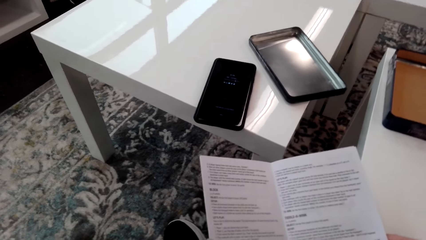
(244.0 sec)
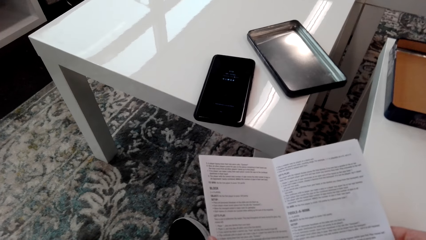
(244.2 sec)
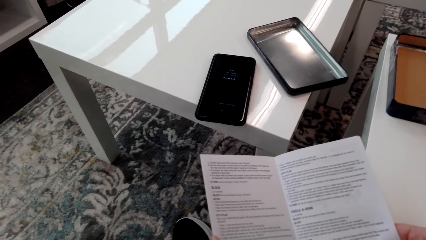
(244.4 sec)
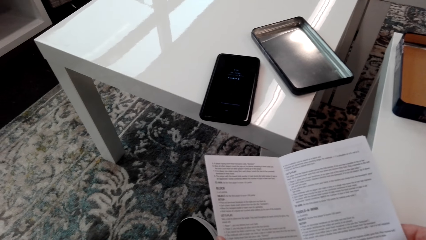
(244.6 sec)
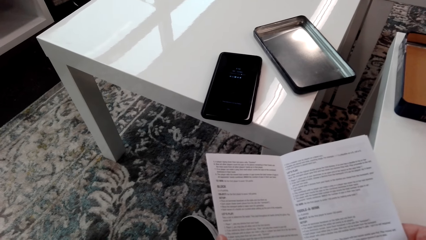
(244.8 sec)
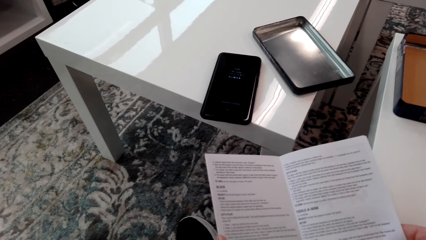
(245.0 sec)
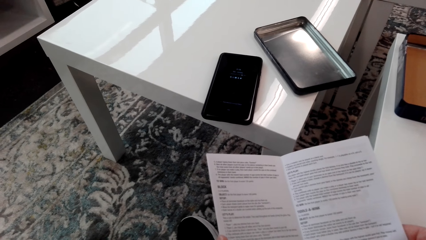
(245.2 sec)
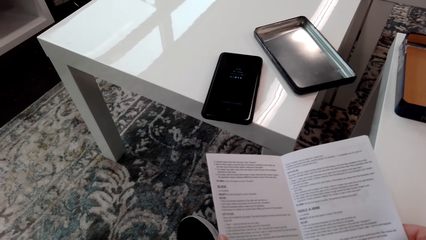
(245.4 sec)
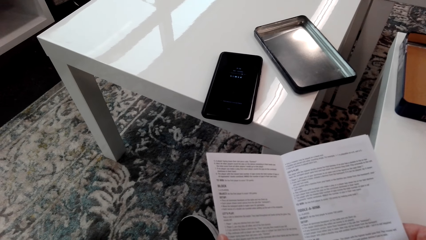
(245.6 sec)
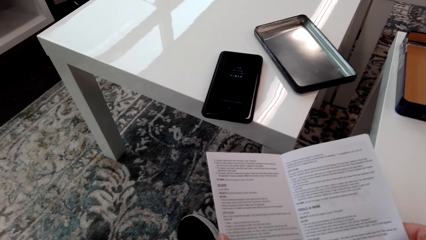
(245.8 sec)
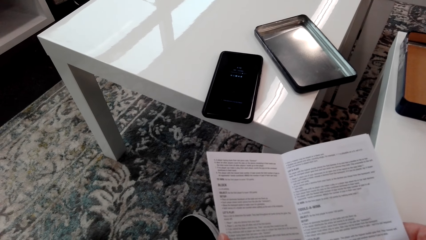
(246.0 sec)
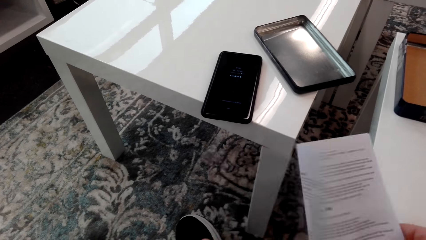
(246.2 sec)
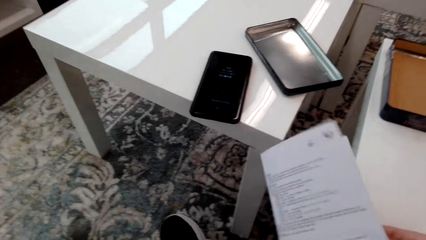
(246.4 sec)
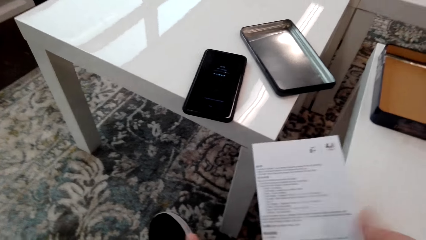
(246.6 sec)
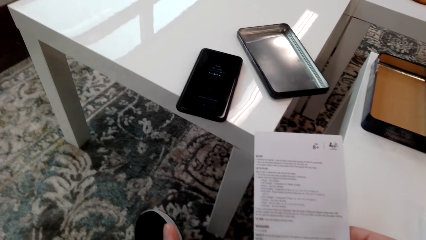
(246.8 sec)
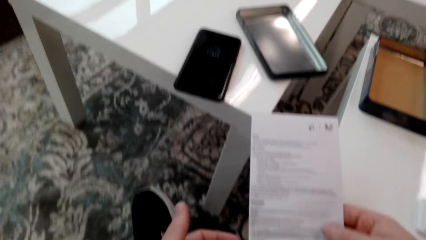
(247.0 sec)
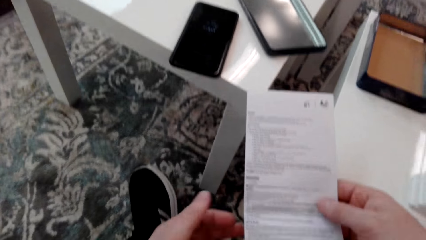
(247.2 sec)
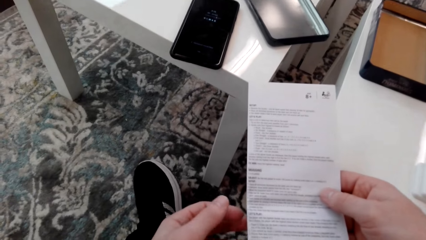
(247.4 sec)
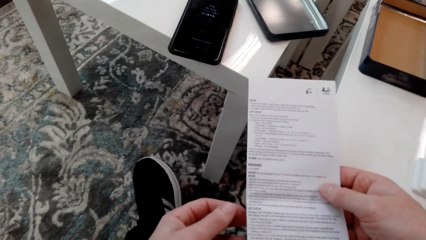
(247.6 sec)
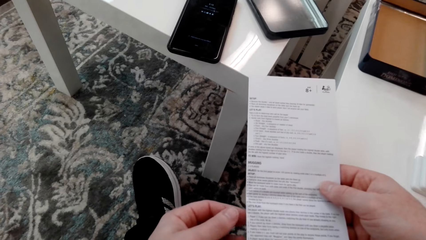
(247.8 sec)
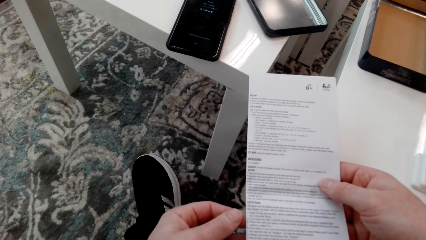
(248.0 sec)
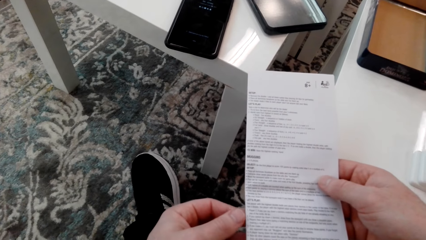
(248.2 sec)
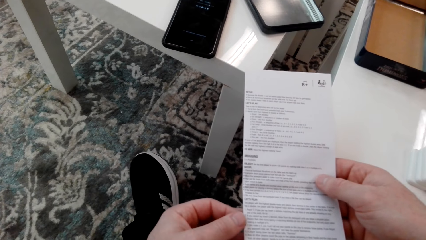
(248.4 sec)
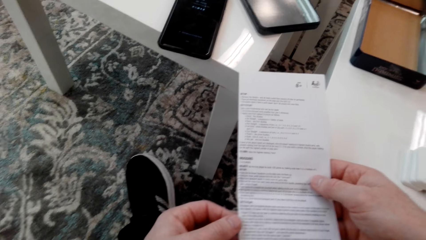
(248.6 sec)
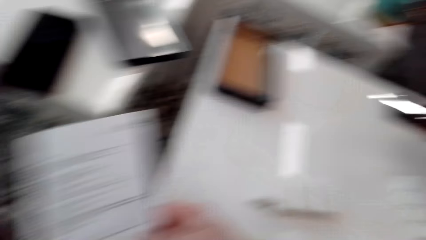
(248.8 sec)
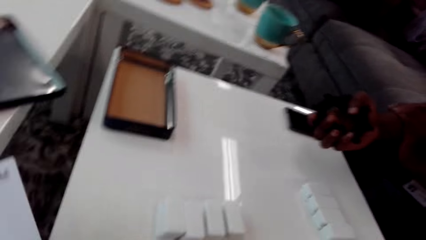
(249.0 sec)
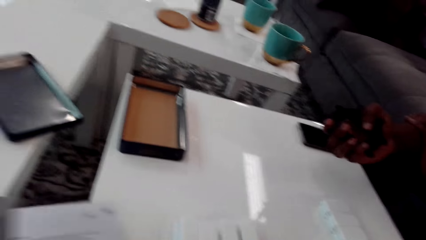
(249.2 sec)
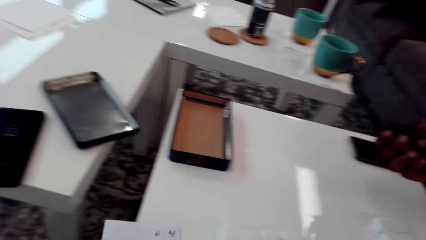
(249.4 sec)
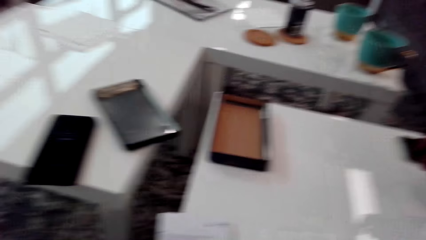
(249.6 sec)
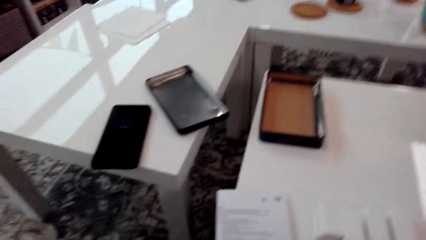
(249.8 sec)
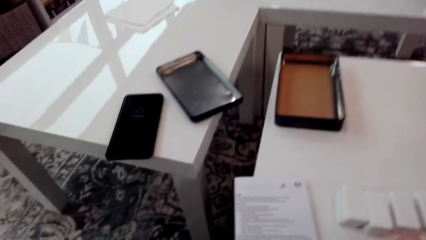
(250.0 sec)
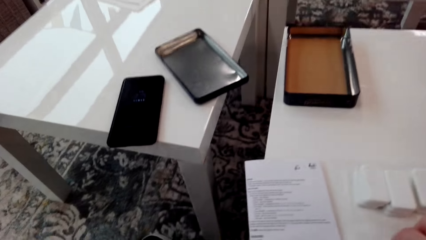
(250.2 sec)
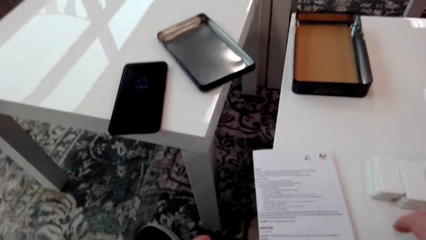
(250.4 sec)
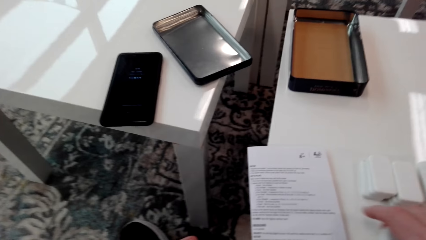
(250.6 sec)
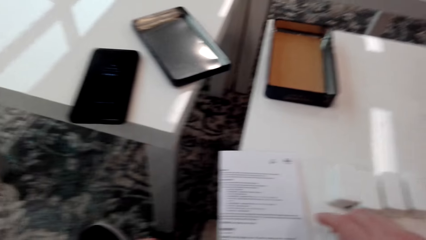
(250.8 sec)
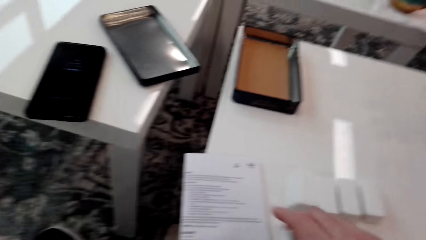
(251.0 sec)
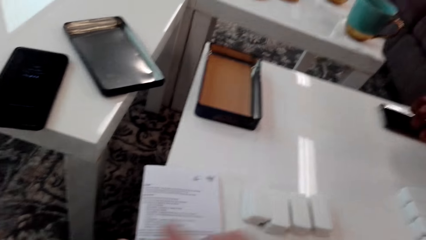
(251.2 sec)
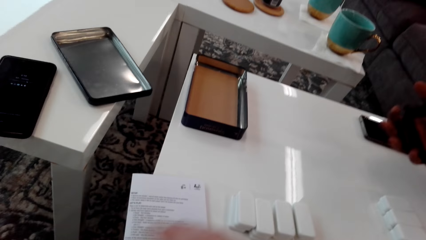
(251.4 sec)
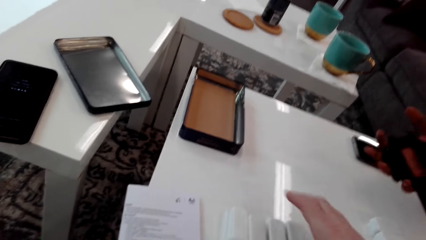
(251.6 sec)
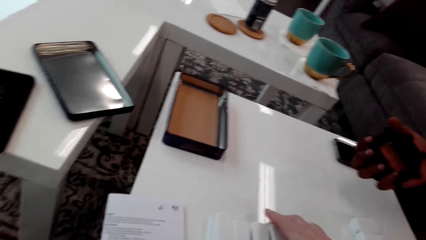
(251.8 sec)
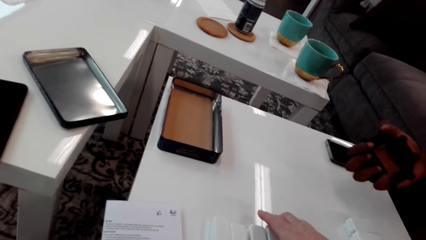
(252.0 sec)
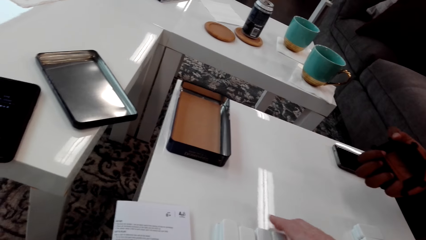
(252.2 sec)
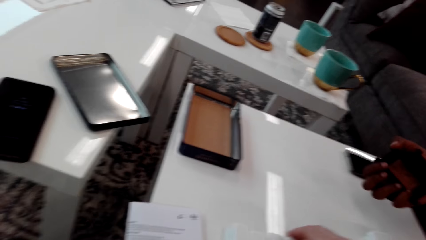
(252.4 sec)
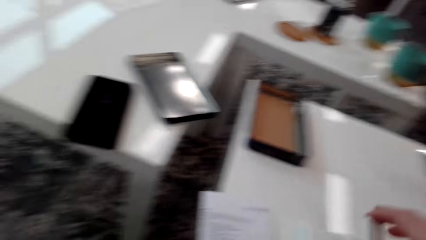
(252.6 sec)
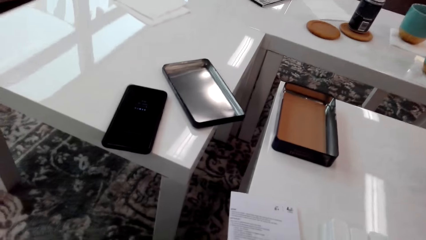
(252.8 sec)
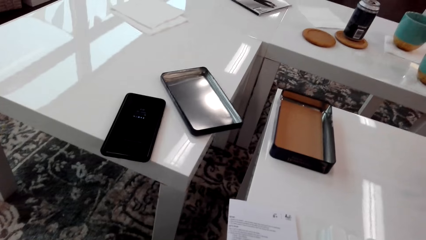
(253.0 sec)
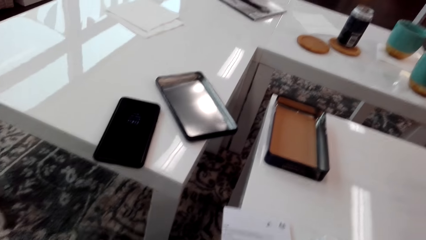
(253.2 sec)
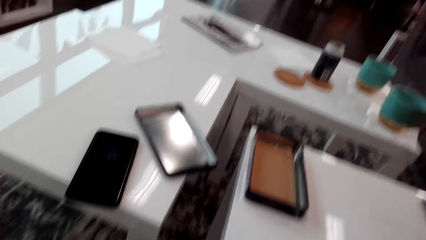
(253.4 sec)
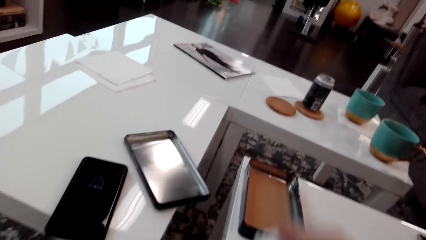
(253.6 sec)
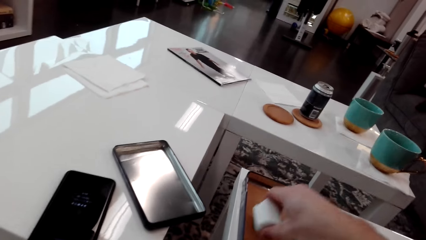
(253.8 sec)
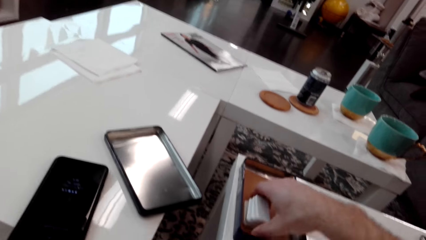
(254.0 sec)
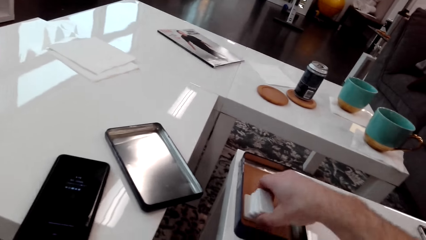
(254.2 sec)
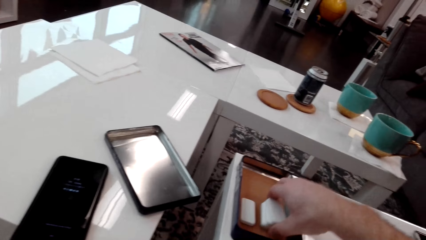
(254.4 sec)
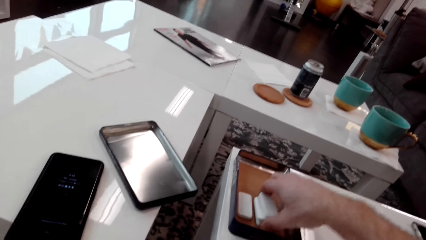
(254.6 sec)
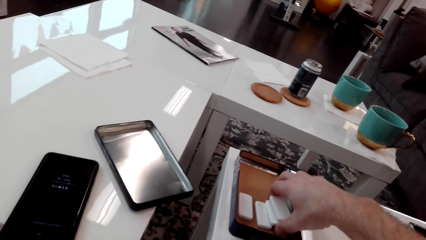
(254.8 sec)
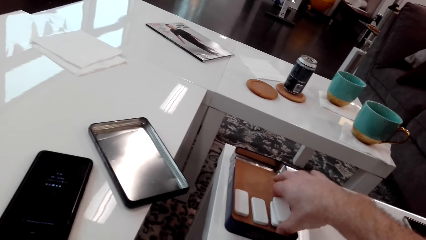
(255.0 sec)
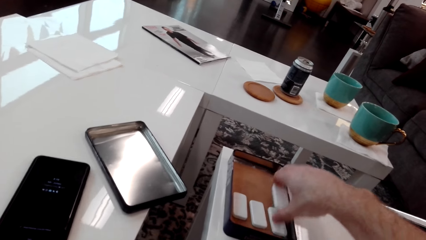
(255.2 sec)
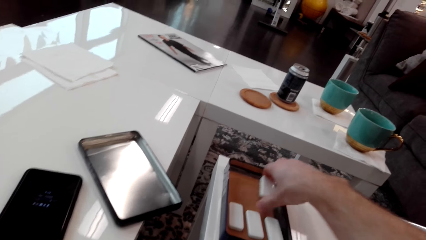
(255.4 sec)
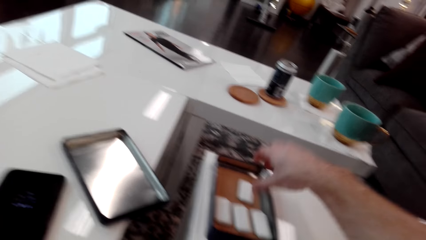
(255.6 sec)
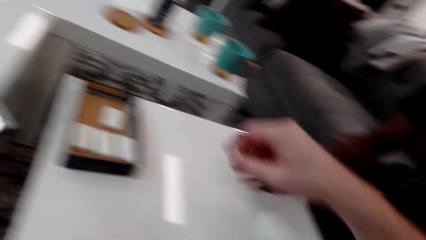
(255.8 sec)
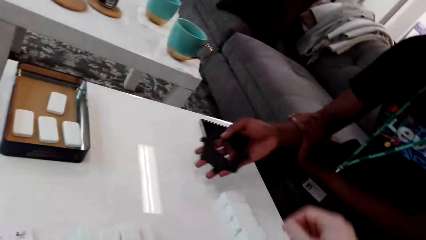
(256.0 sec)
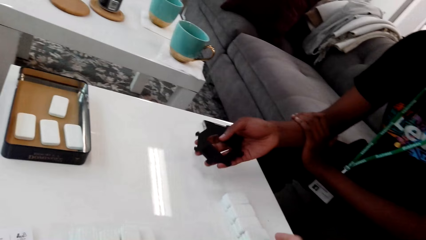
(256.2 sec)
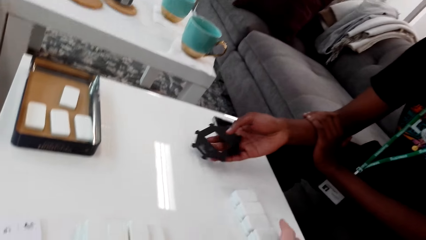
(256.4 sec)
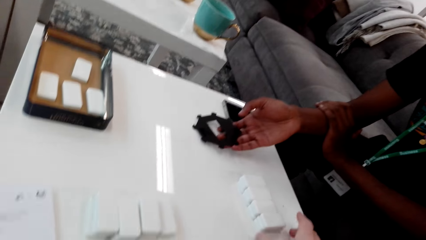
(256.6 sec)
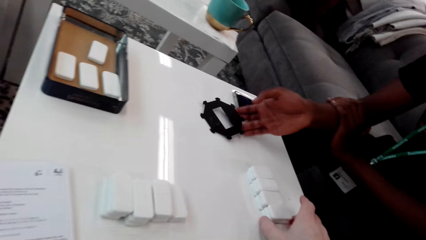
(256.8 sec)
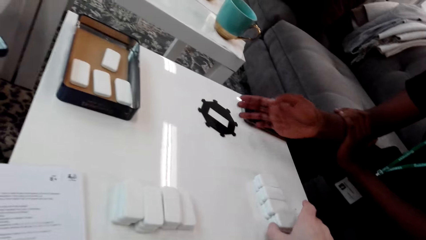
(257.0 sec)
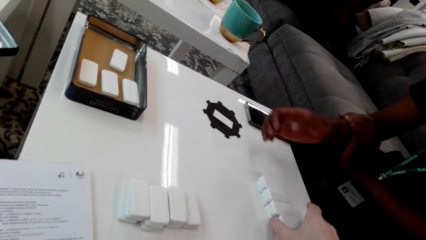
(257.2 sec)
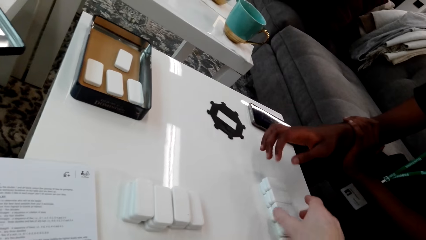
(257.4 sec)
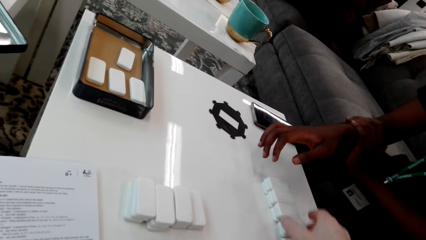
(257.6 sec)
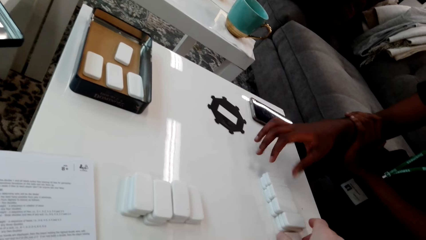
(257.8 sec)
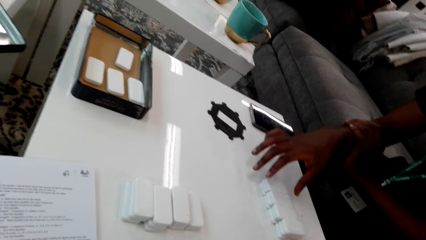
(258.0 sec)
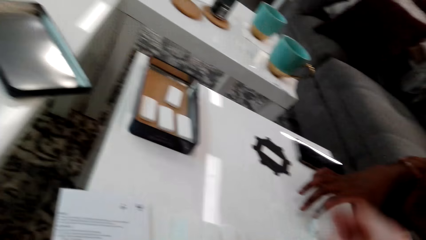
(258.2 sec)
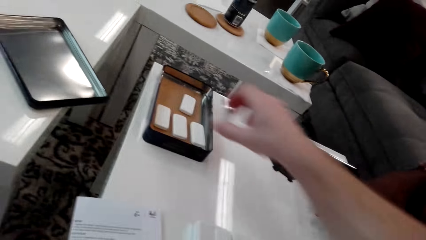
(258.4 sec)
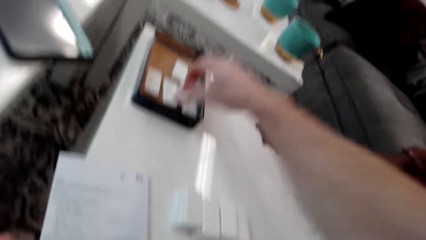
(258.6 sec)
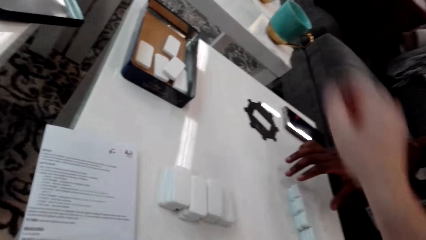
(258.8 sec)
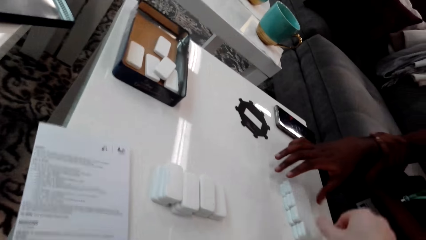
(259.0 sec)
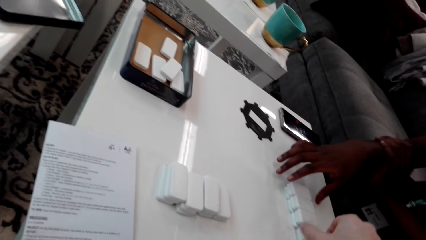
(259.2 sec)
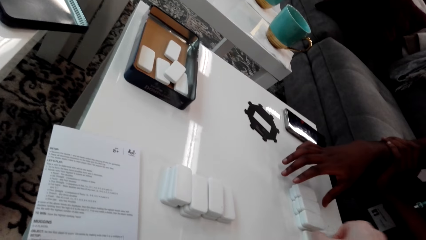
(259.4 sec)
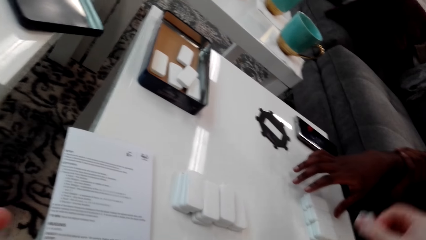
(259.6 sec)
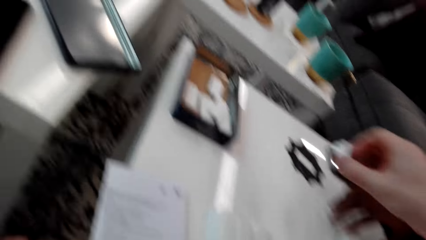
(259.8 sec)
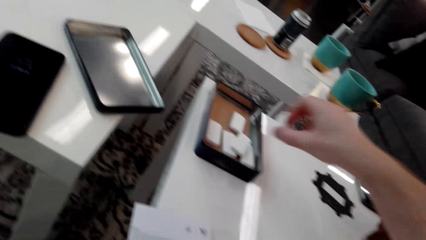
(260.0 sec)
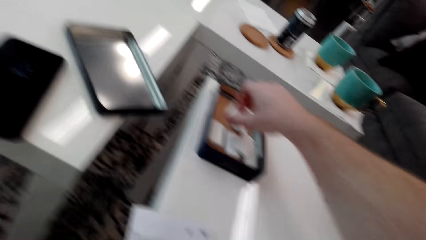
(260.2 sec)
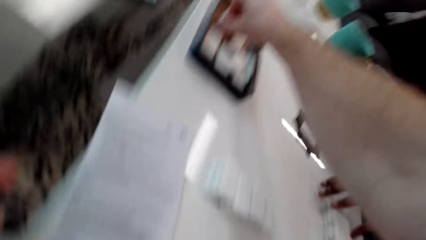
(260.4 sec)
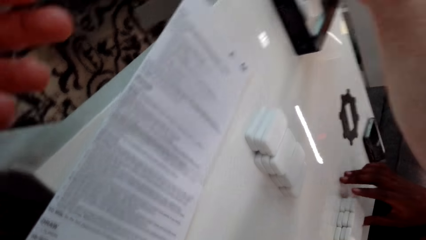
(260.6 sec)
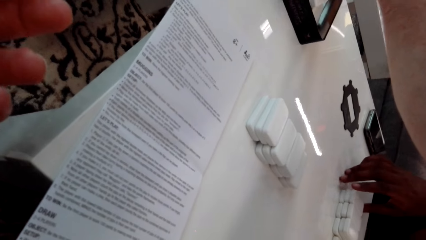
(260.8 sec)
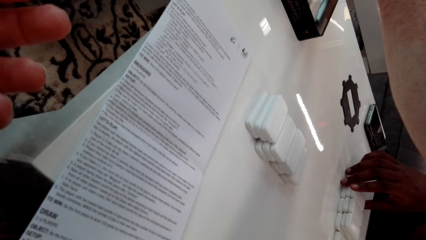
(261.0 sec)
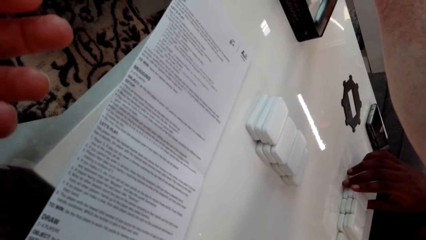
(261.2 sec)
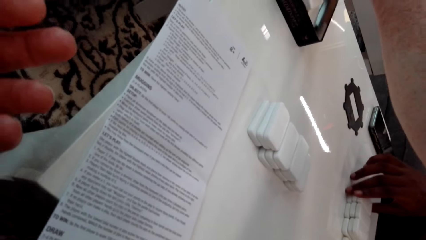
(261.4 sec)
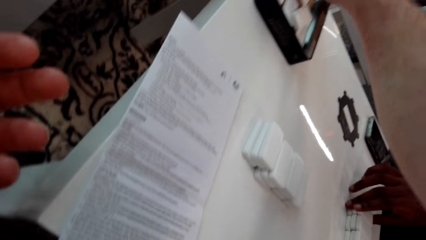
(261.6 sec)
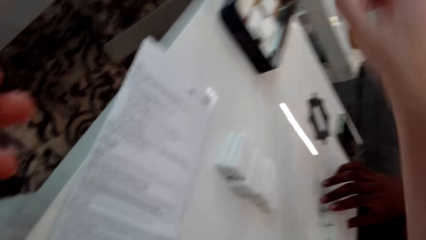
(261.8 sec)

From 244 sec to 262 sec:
The camera wearer closes the paper. They stare at the paper. They put the manual down. They pick up the dominoes or dice. They hold the dice. They look around. They put the dominoes on the carton. A person places a container down. The camera wearer picks up the dice. The person picks up the dice. The camera wearer places the dice in the container.
